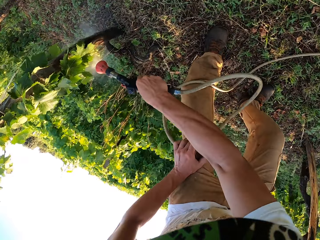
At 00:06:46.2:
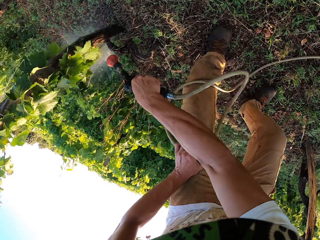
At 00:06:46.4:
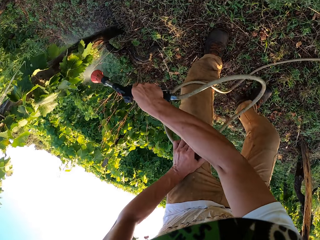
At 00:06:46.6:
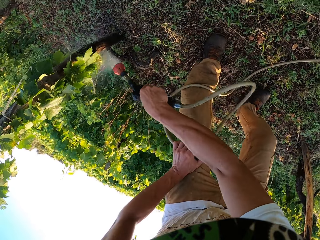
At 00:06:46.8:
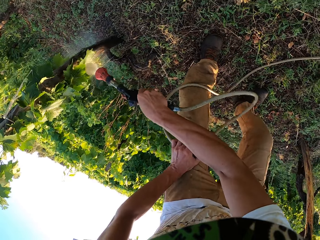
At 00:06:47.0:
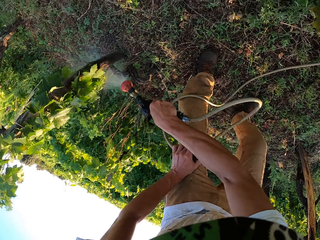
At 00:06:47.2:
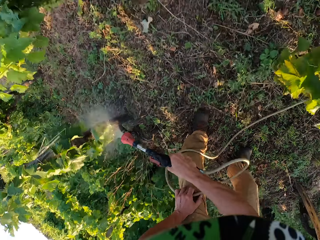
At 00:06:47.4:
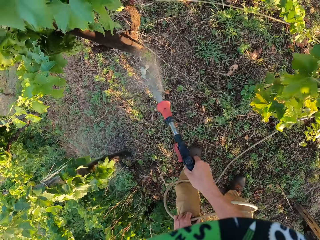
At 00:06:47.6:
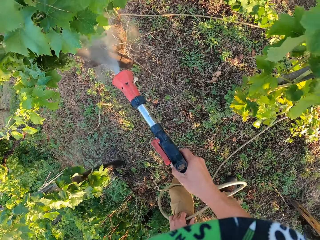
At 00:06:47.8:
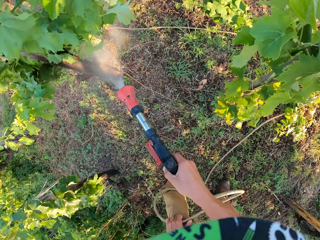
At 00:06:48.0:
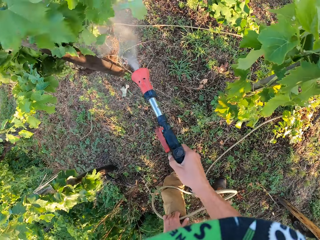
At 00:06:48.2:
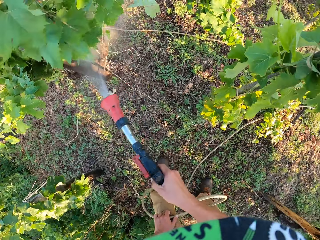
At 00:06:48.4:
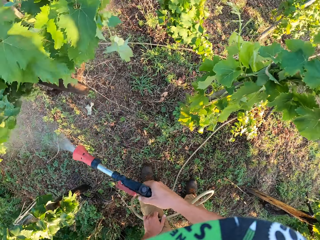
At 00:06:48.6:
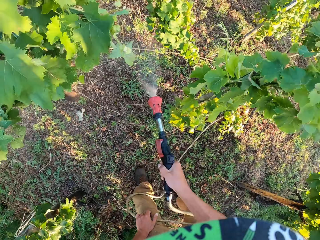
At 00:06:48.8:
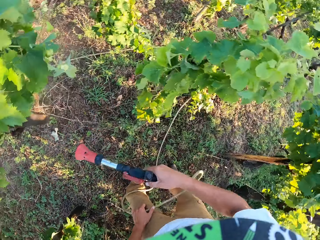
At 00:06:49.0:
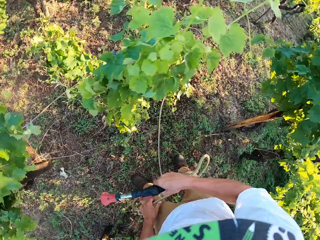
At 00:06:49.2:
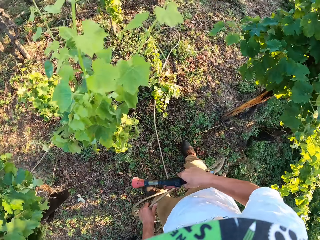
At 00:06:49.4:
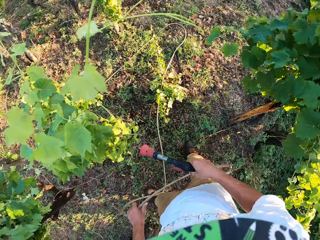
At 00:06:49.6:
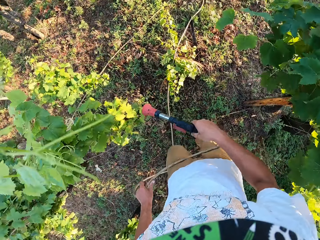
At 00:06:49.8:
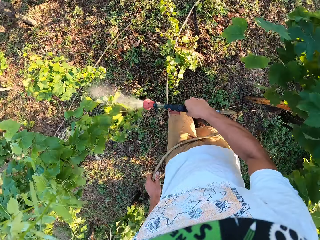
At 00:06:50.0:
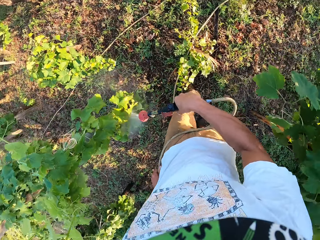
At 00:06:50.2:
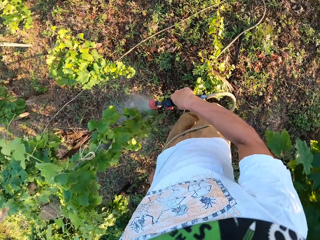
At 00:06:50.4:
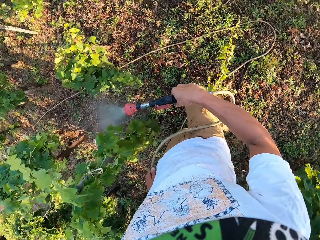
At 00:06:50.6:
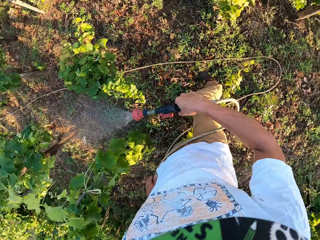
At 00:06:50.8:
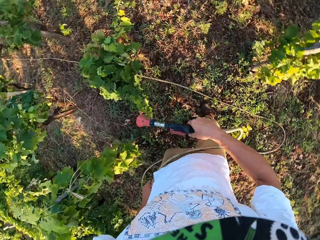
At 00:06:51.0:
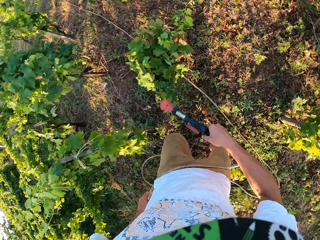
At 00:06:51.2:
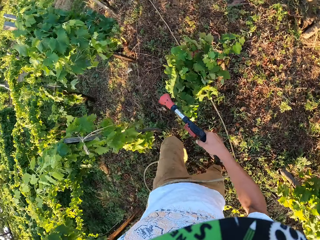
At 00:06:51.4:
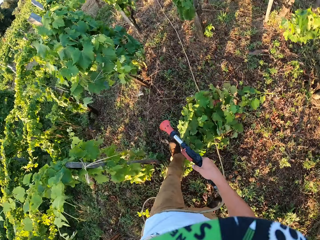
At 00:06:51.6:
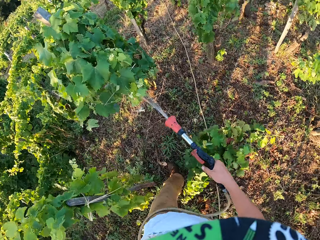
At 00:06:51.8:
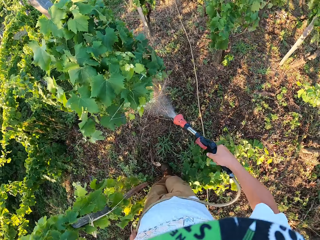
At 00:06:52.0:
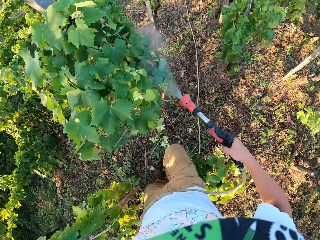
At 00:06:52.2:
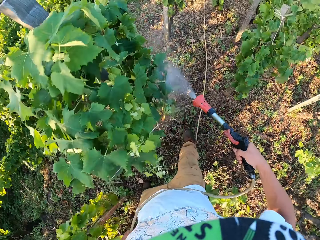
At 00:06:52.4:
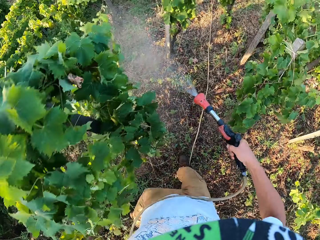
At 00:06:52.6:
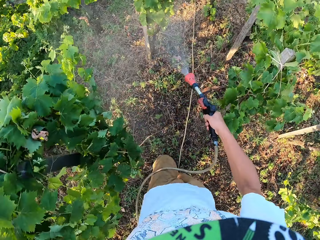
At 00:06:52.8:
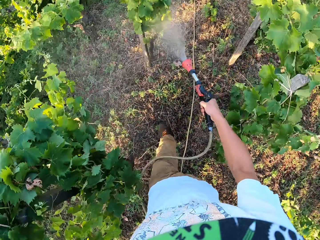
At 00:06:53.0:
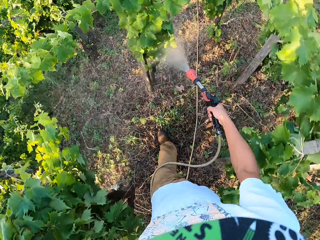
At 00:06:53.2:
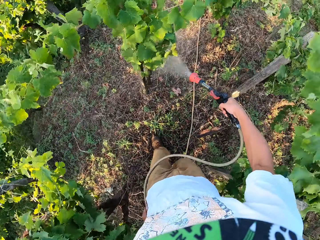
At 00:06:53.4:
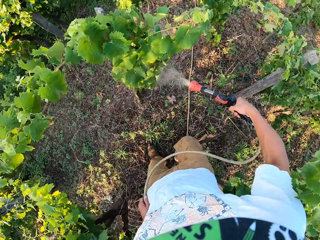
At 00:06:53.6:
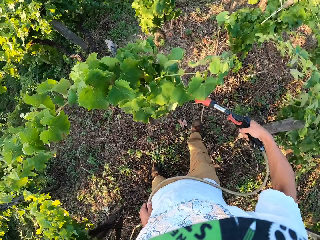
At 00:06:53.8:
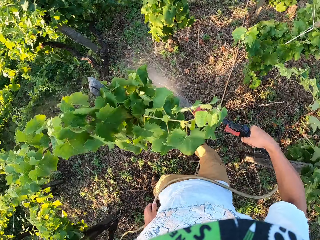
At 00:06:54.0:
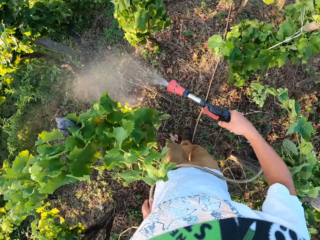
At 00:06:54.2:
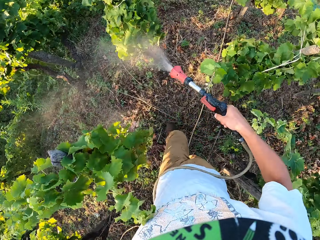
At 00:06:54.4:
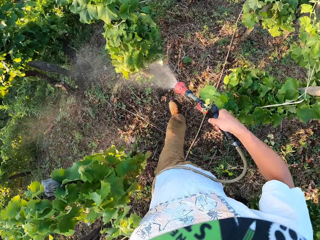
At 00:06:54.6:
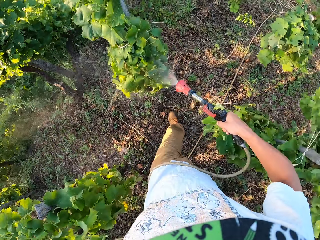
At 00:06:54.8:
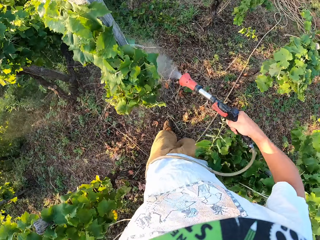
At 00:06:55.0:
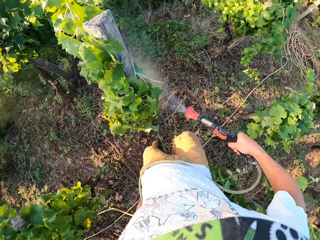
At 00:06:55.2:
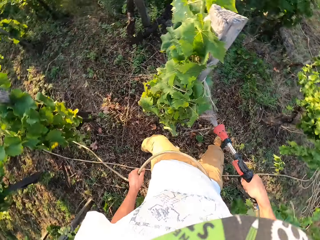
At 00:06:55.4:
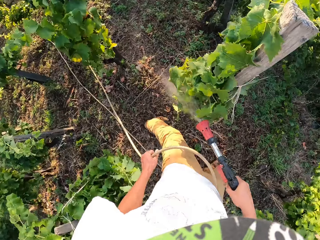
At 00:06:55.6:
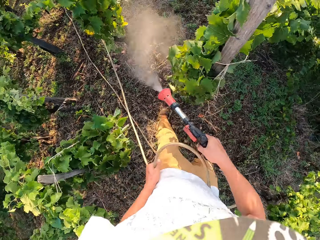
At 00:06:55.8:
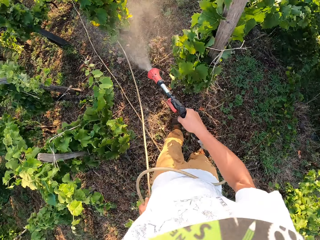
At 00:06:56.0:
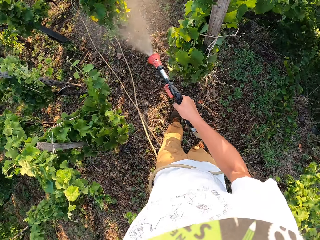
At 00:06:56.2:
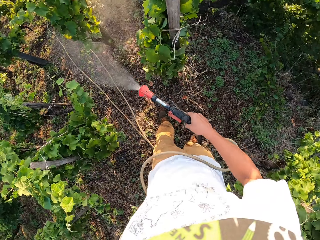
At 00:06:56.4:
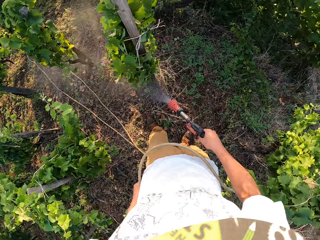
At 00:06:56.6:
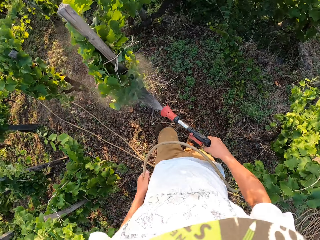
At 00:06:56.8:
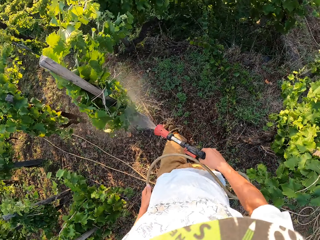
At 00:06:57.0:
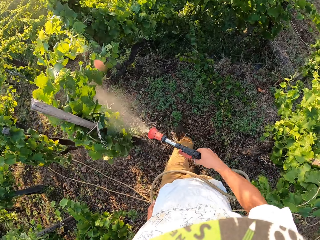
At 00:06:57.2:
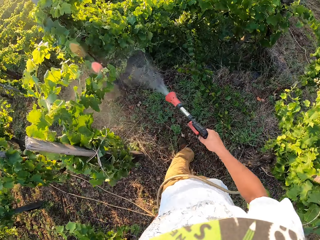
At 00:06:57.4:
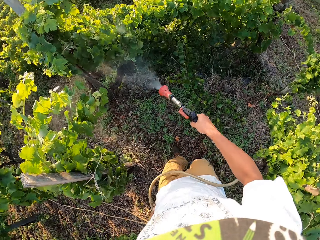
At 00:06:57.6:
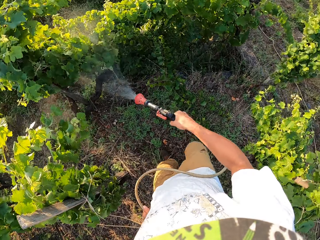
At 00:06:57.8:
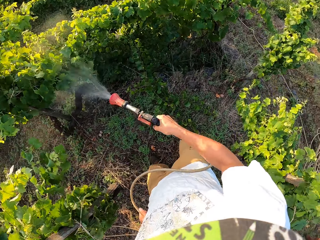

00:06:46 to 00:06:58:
The camera wearer turns off the garden hose. They turn on the garden hose. They stop spraying the plants. They spray the water from the garden hose around the garden.

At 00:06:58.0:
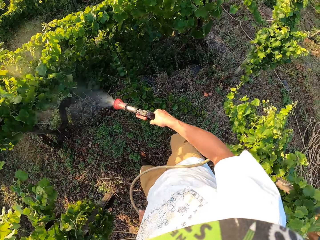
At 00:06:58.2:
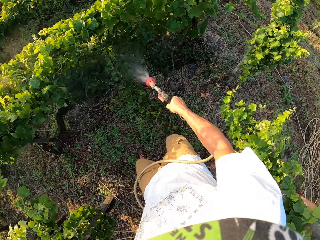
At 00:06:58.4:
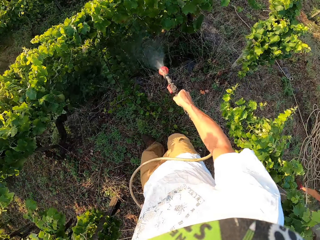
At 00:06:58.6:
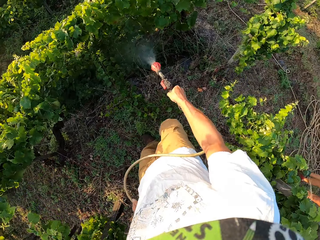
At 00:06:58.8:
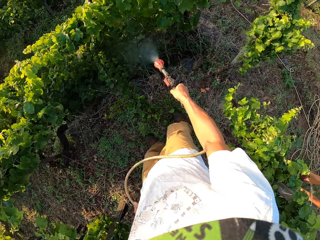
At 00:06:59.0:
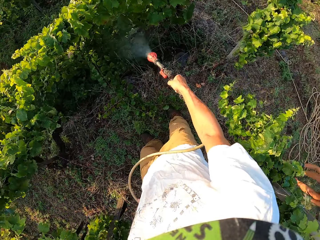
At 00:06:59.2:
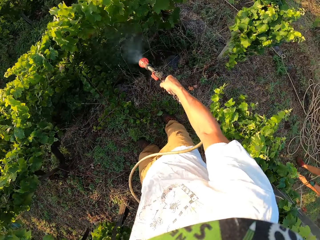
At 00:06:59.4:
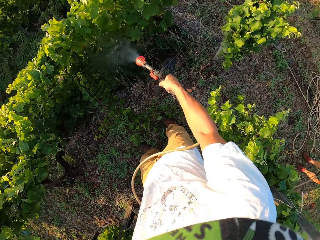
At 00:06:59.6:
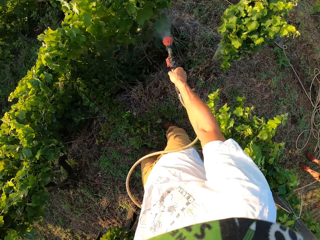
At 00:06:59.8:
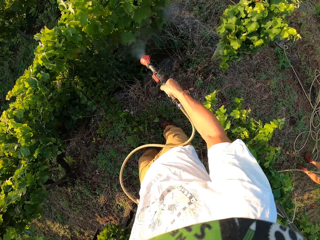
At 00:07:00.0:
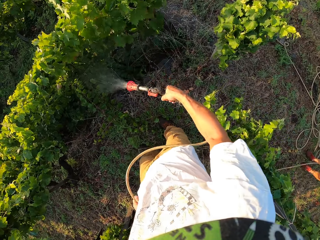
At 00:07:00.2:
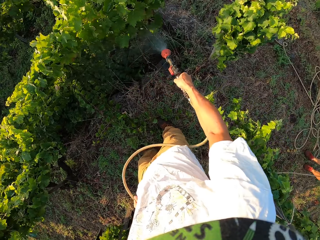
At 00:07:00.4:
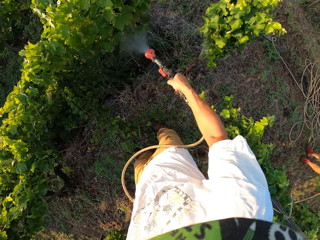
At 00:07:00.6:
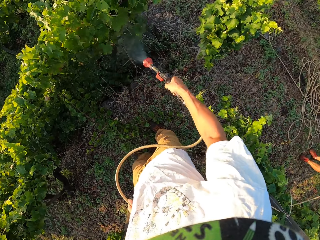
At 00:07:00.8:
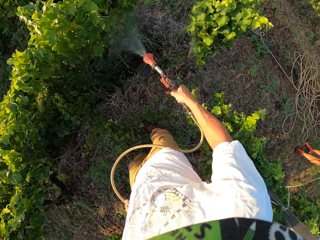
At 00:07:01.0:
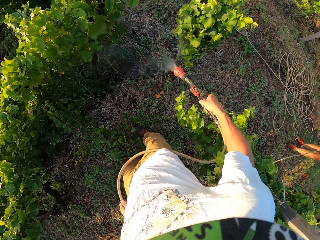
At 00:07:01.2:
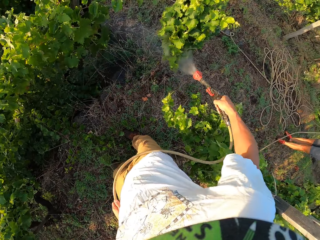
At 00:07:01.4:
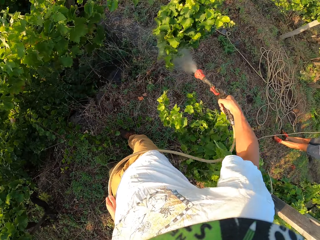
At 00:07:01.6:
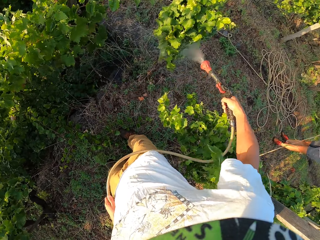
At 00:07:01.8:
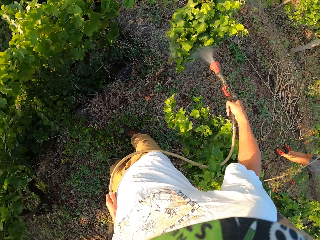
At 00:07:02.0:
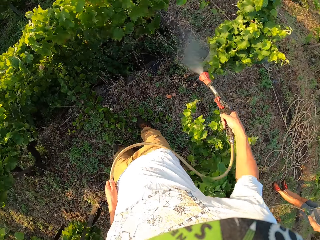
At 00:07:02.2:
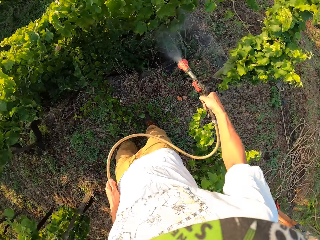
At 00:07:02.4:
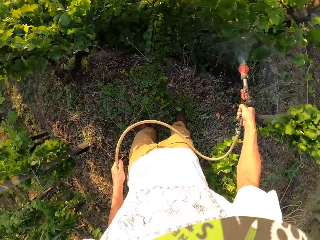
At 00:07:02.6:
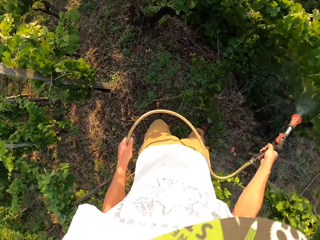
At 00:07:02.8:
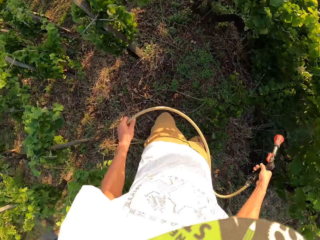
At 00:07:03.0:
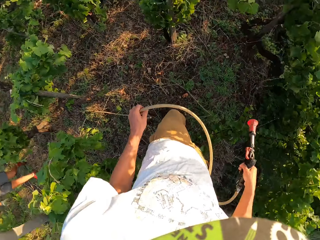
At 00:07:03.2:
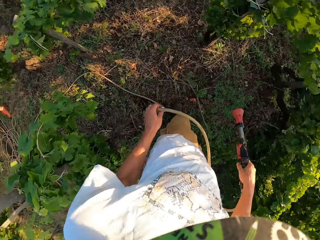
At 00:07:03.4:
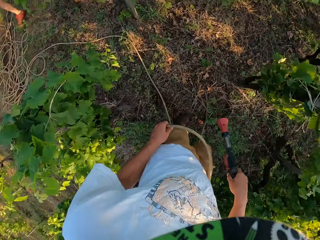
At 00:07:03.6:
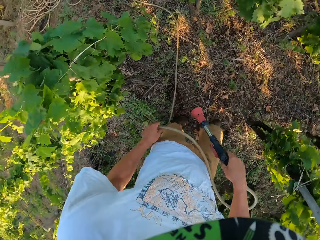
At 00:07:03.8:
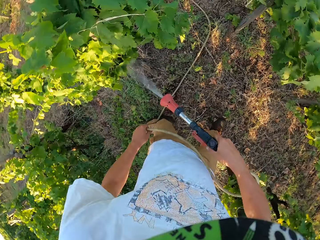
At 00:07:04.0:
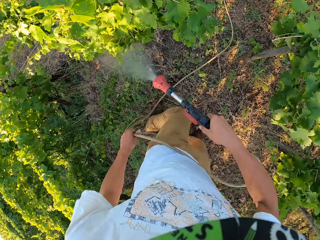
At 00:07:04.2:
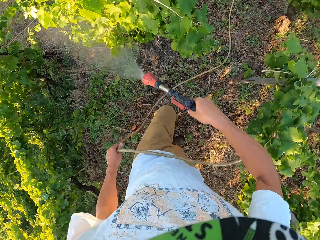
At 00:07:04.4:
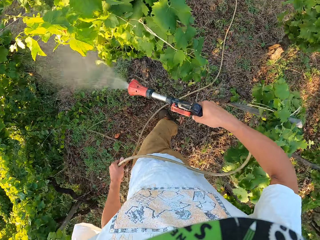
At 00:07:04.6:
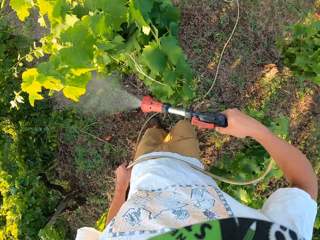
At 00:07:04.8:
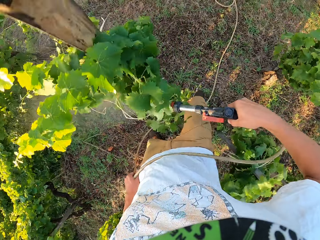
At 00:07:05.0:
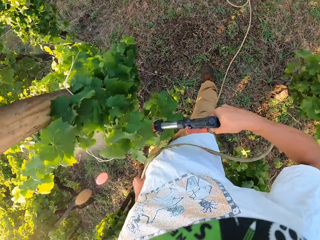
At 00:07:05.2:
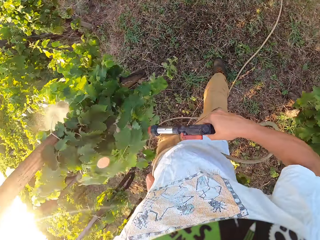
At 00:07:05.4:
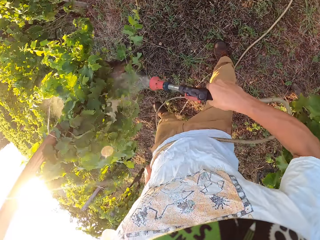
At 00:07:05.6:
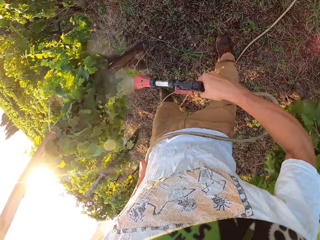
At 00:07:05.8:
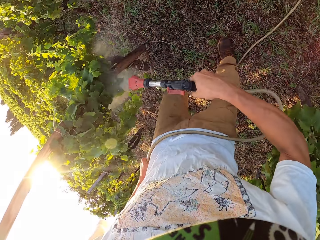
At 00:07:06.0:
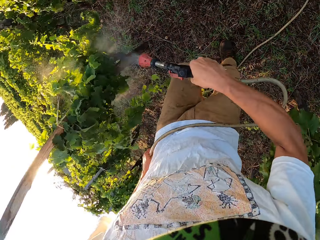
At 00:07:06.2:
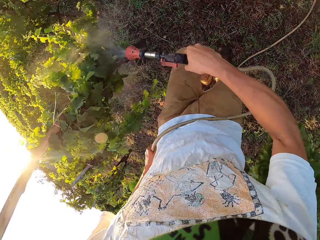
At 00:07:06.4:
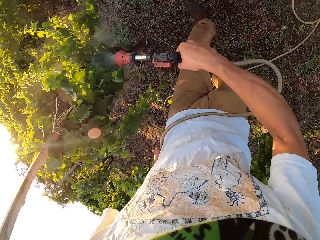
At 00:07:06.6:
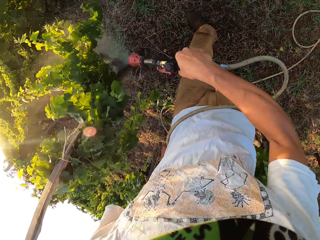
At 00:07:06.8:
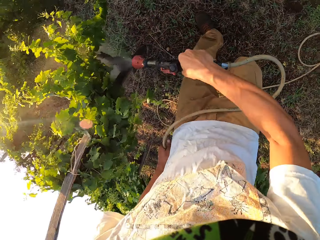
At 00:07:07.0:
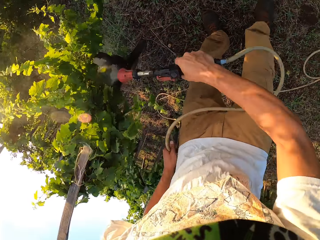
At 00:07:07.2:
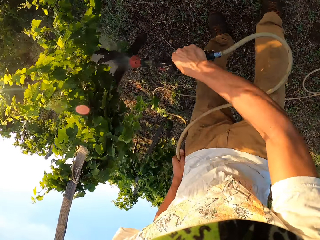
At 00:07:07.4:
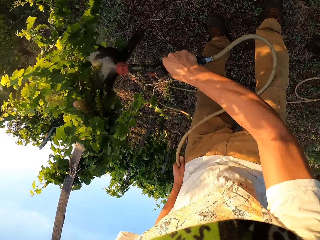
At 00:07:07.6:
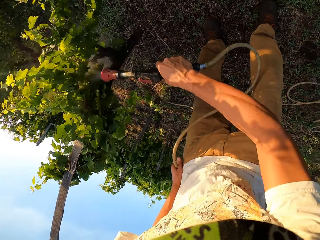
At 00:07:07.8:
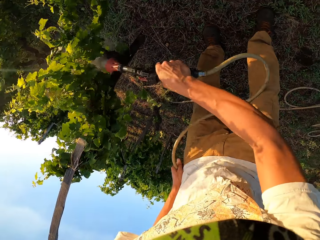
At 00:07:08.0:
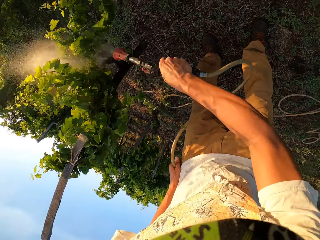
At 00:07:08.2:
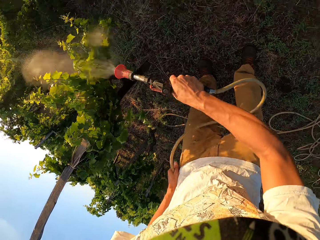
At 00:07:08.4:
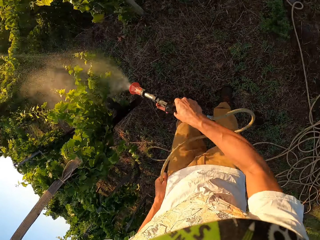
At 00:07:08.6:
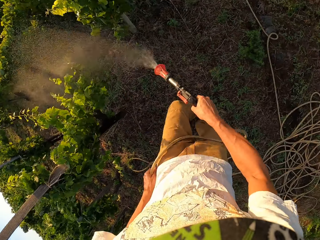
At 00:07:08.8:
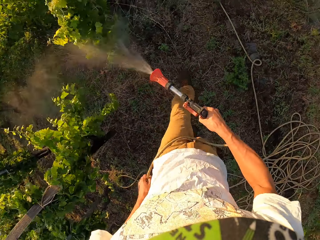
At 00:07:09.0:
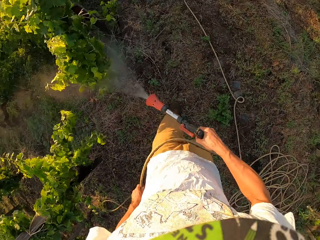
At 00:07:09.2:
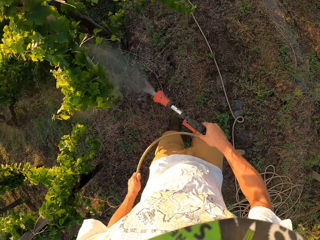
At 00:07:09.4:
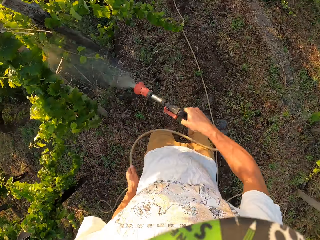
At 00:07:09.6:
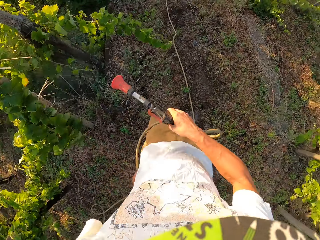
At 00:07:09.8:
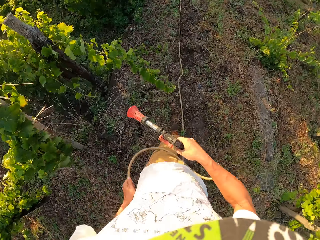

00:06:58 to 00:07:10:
The camera wearer turns off the garden hose. They turn around. They move around the garden. They turn on the garden hose. They spray the water from the garden hose around the garden.
